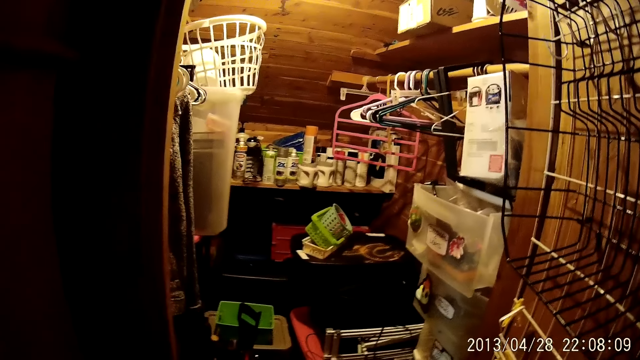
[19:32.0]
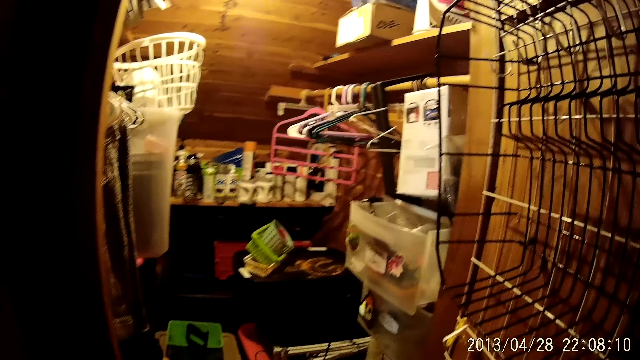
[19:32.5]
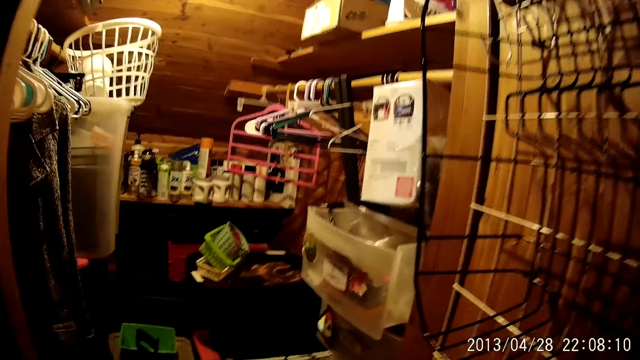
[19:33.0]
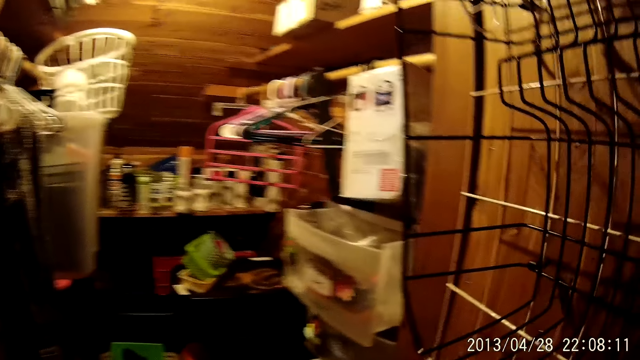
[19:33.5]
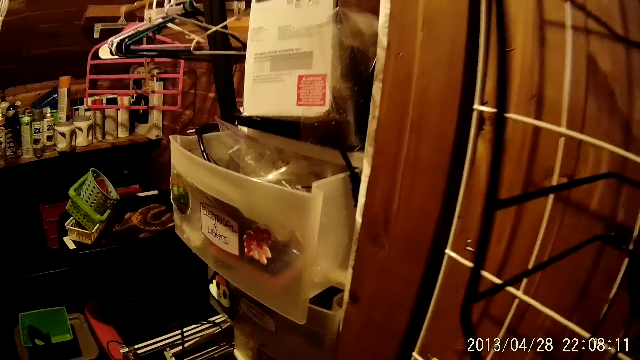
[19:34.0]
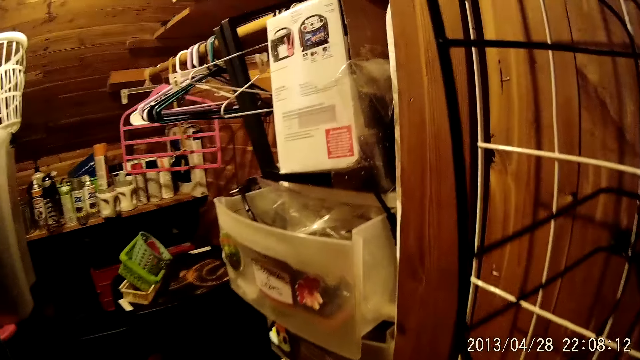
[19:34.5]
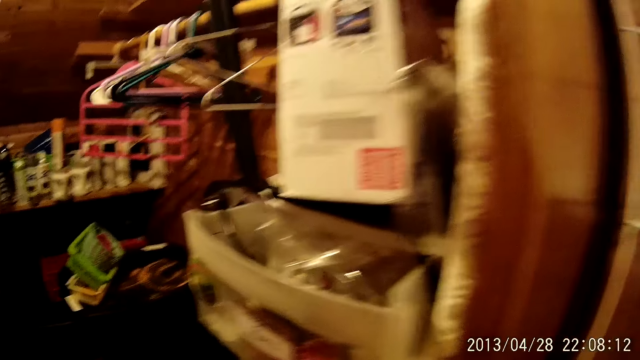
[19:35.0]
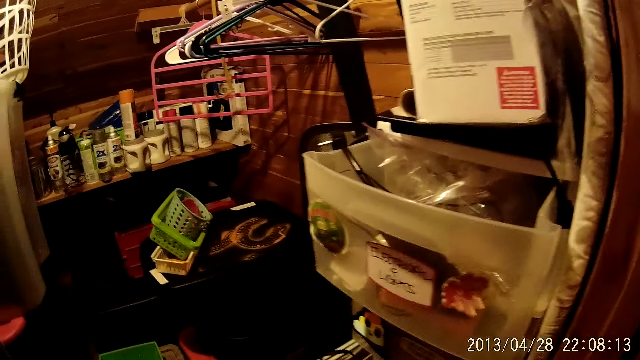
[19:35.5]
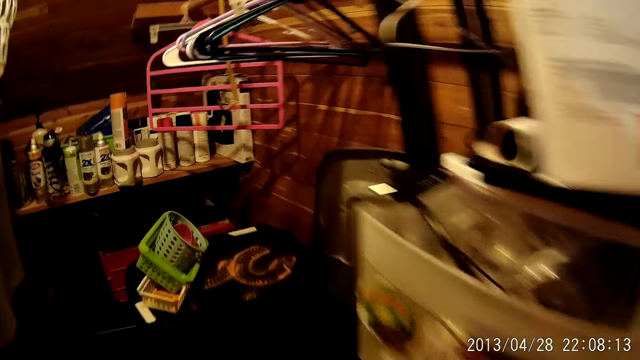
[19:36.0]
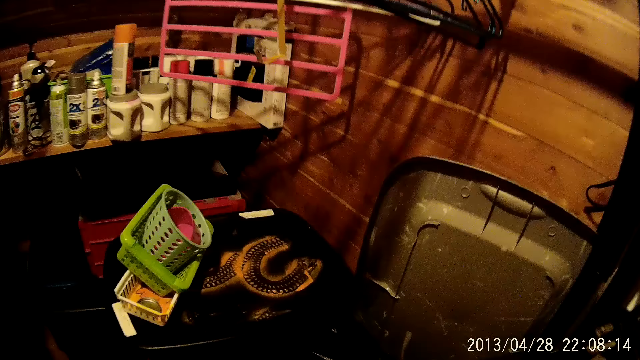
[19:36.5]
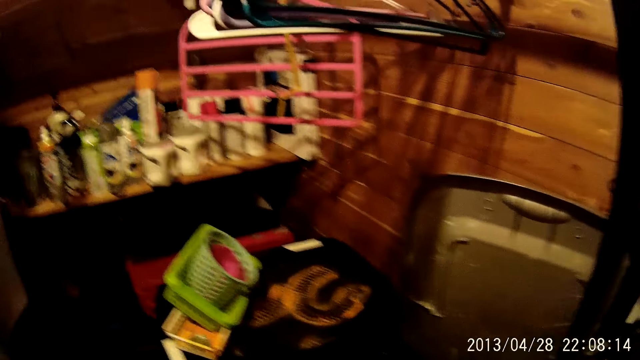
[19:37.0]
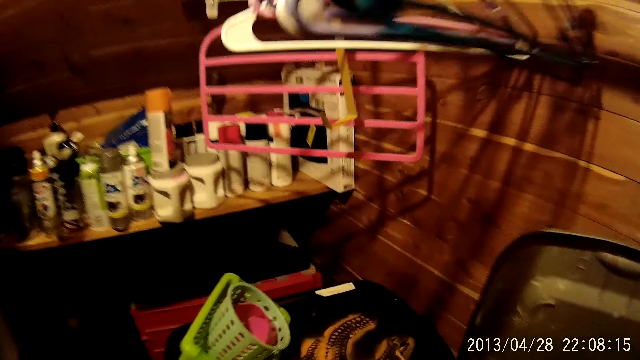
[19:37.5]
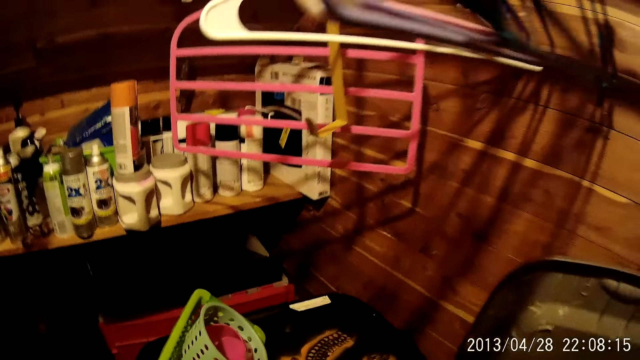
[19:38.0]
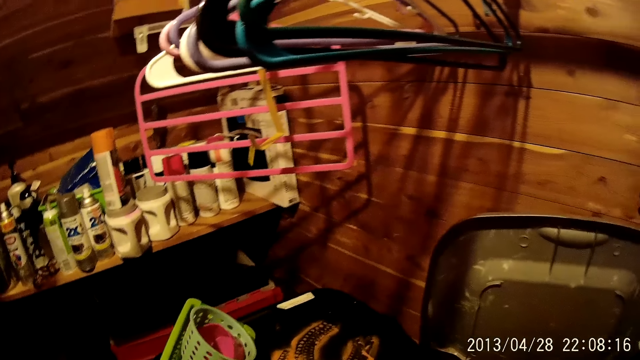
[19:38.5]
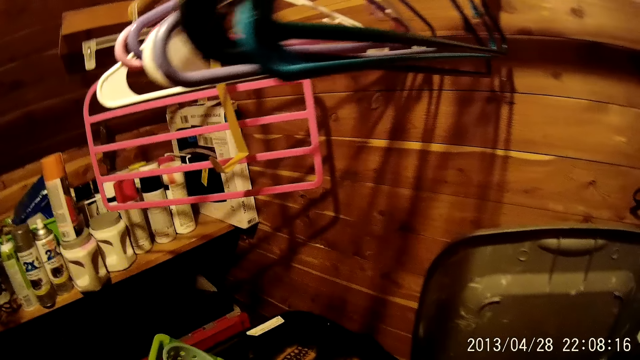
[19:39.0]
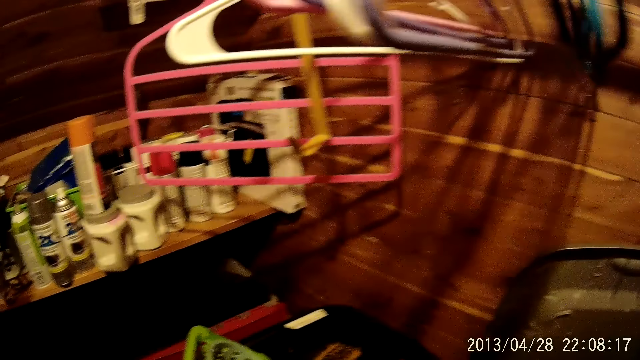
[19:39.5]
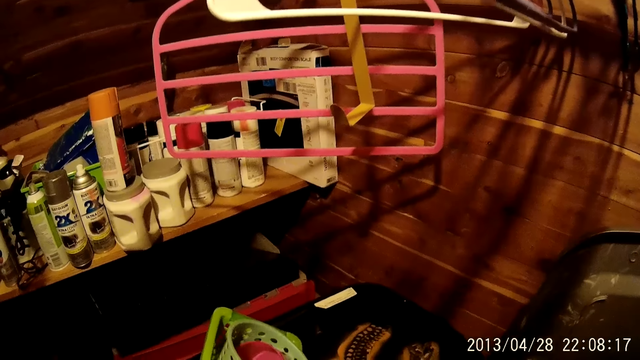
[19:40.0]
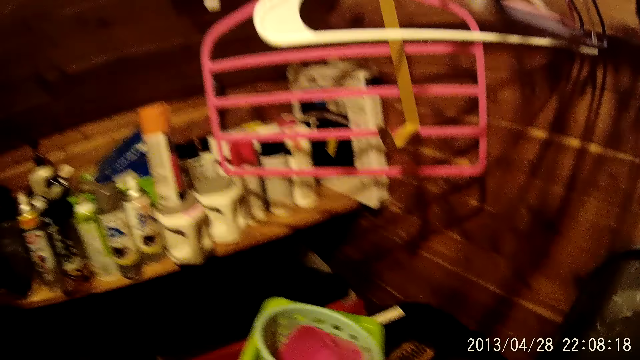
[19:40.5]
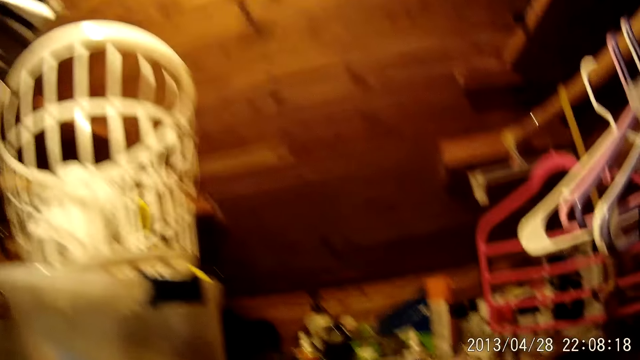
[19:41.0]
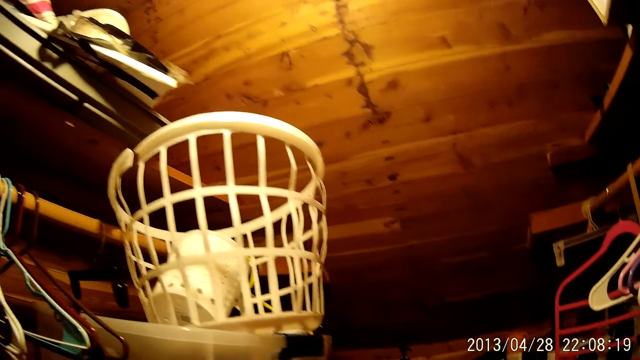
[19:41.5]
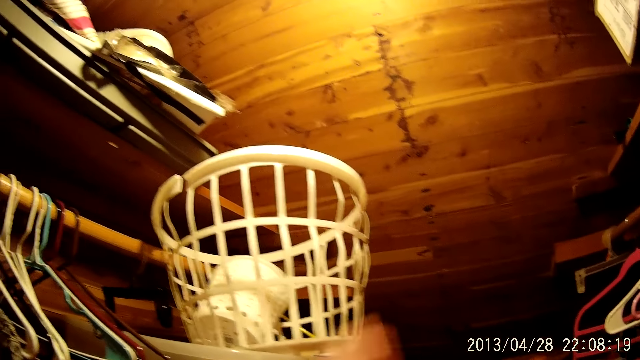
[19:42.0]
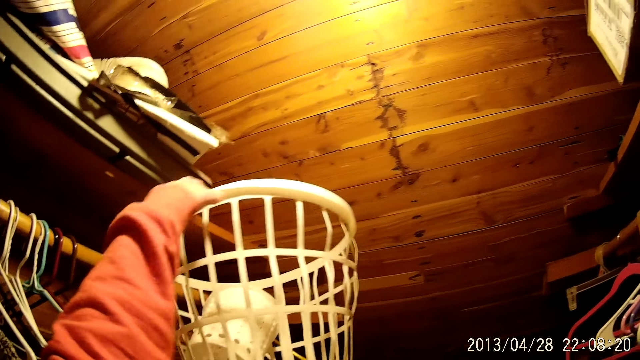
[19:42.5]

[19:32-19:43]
The camera wearer walks in the house. They walk in the dressing room. They look around. They pick up a plastic storage basket.

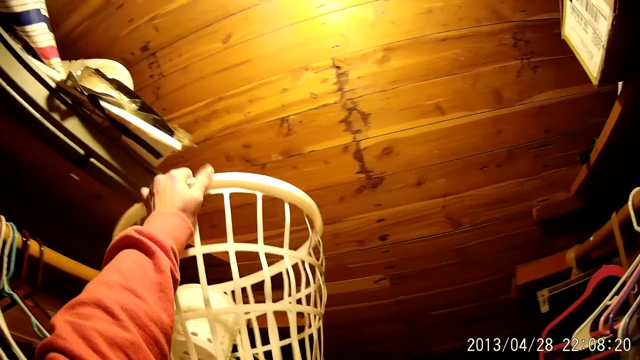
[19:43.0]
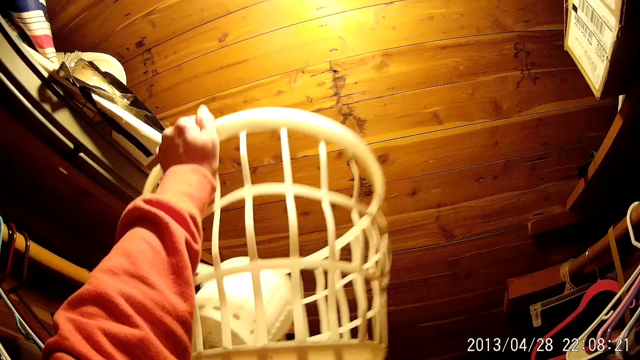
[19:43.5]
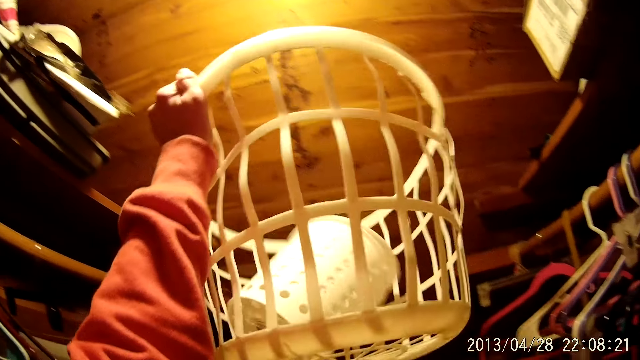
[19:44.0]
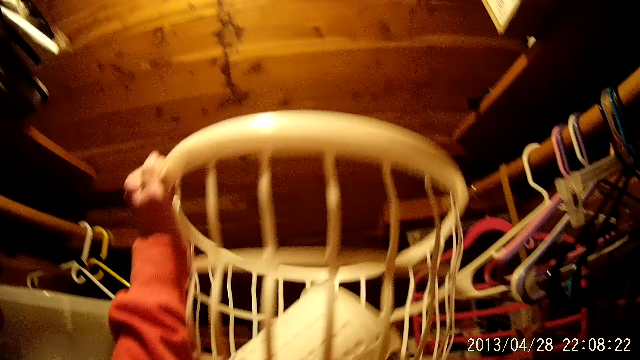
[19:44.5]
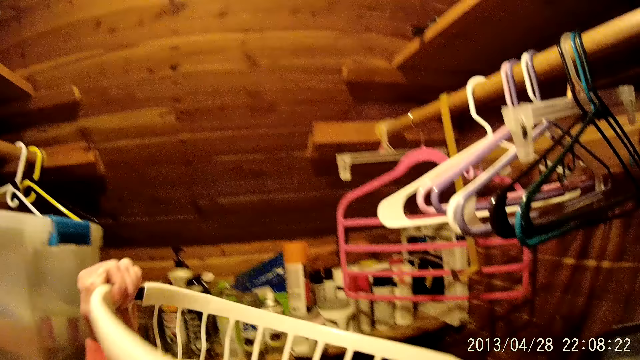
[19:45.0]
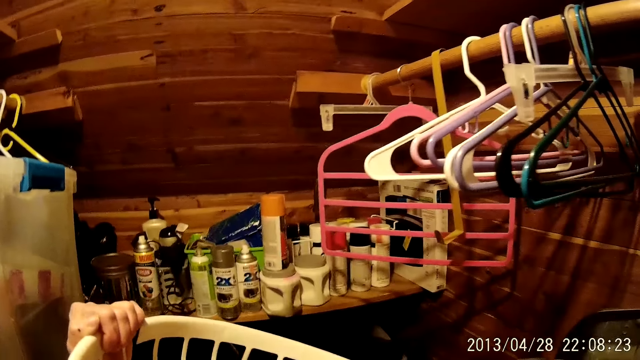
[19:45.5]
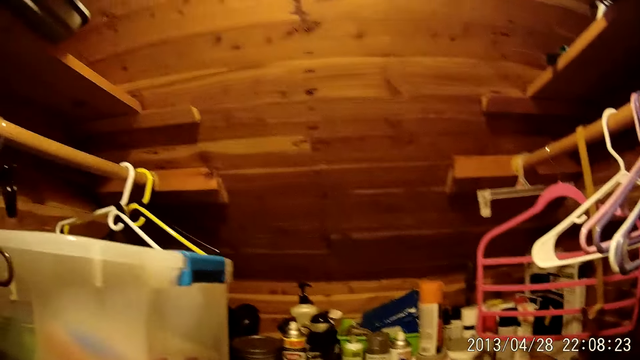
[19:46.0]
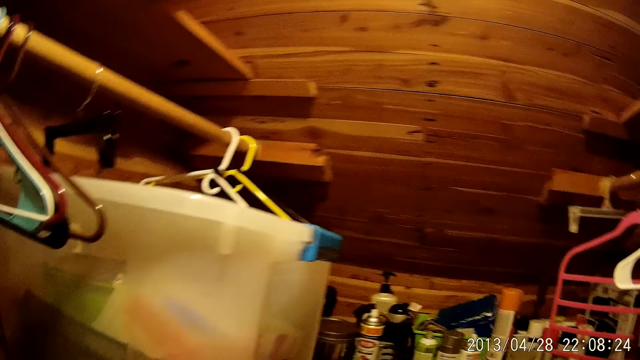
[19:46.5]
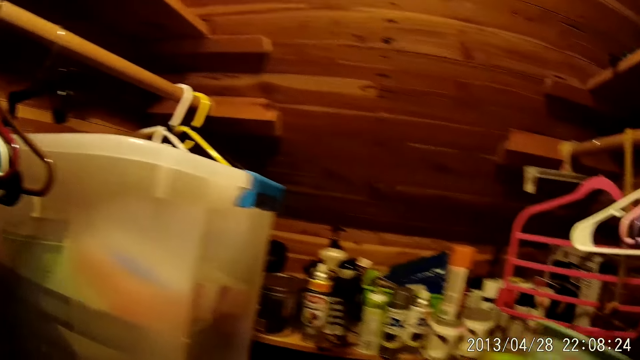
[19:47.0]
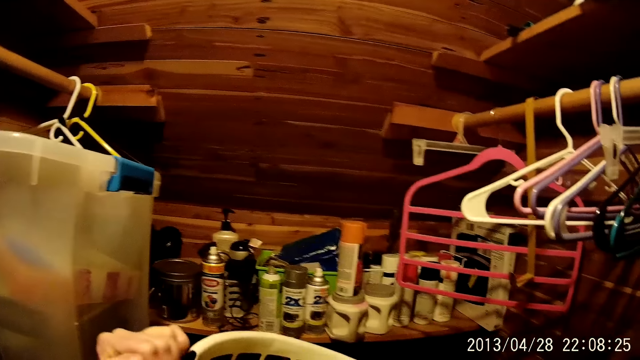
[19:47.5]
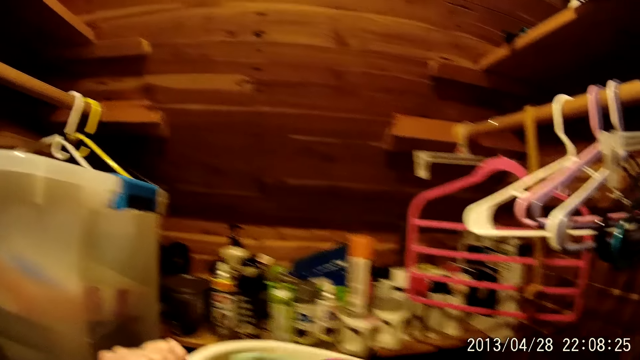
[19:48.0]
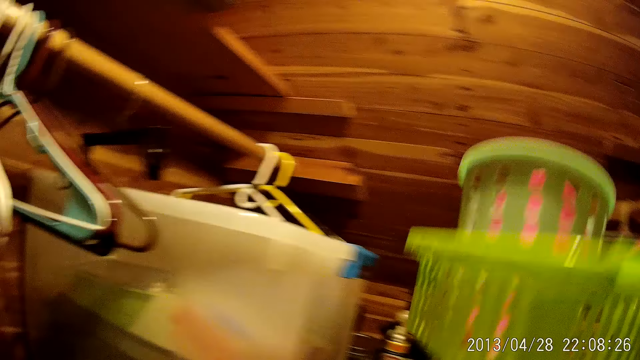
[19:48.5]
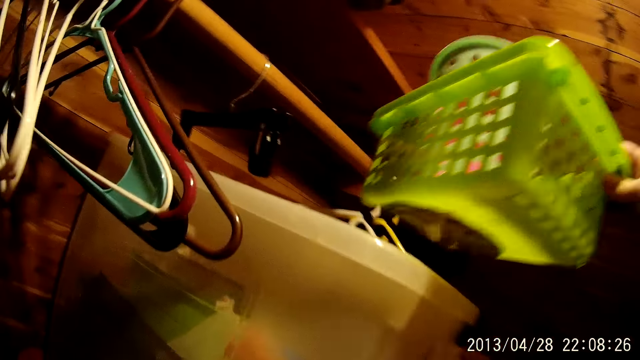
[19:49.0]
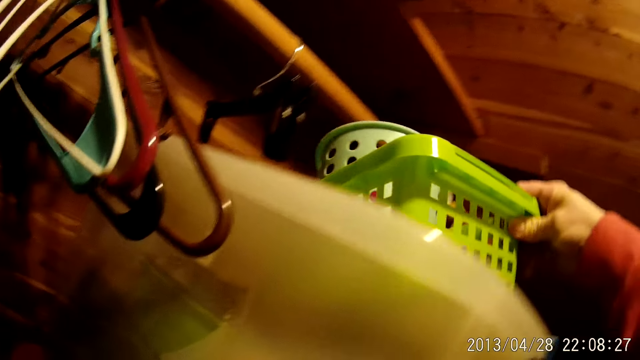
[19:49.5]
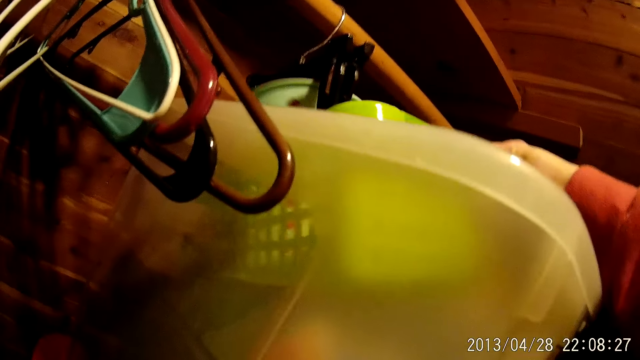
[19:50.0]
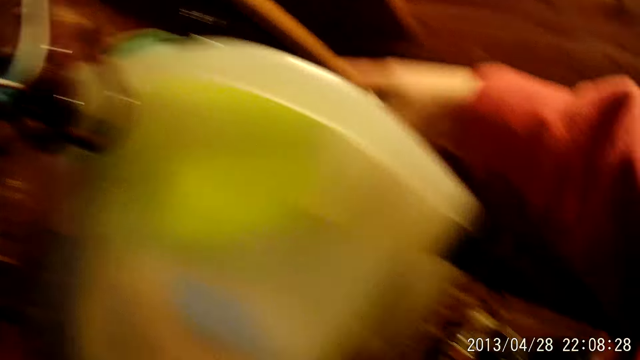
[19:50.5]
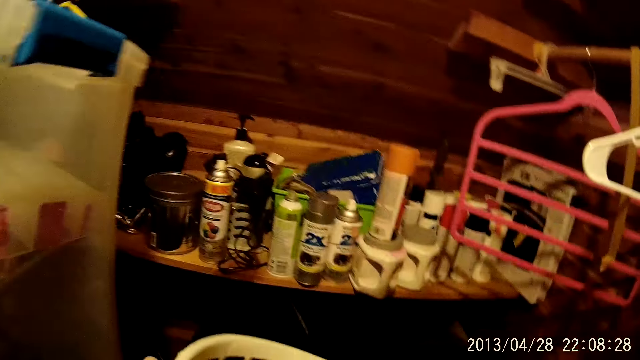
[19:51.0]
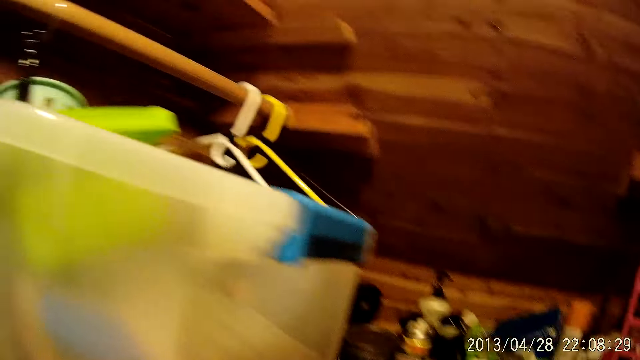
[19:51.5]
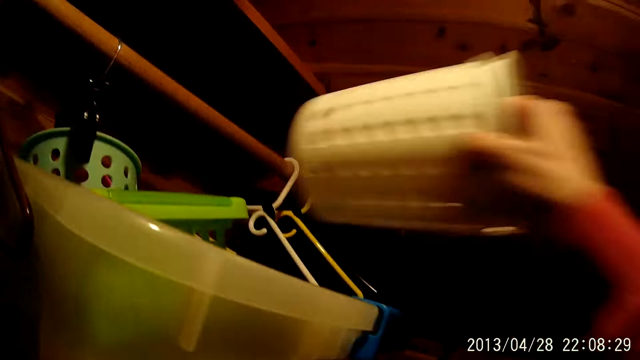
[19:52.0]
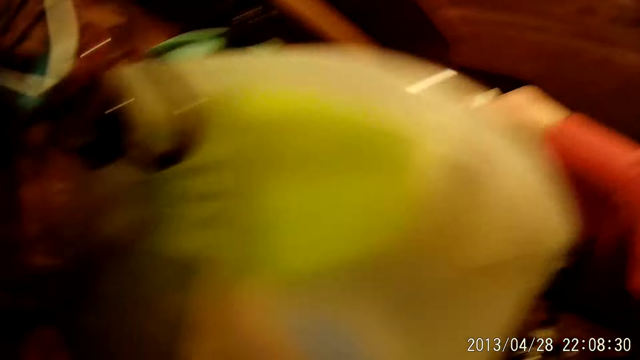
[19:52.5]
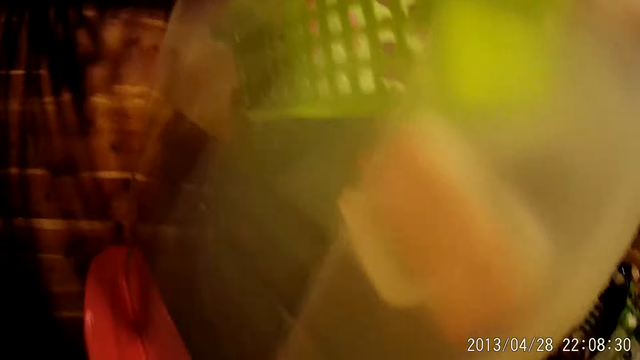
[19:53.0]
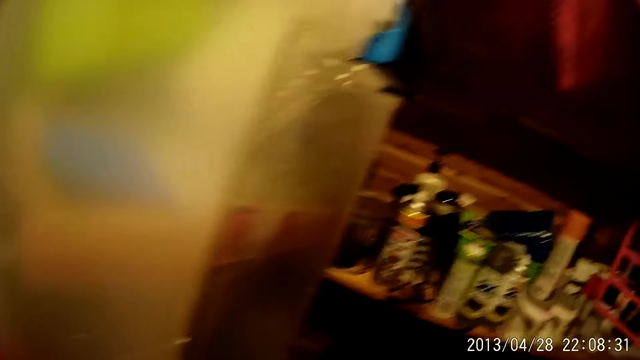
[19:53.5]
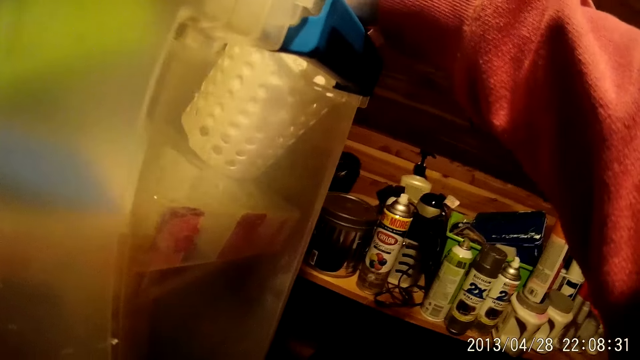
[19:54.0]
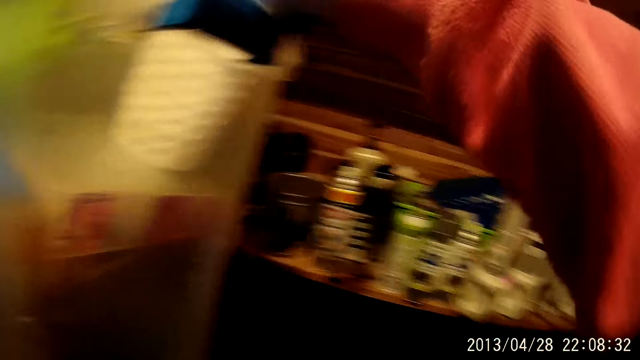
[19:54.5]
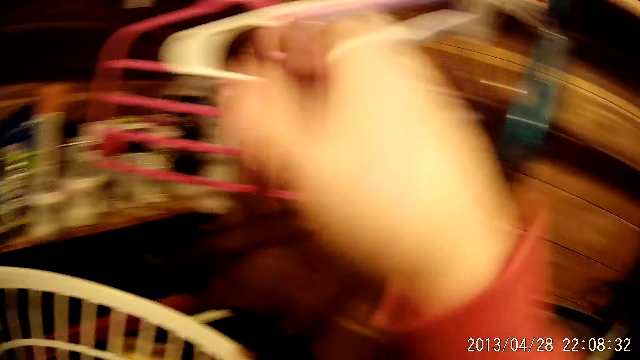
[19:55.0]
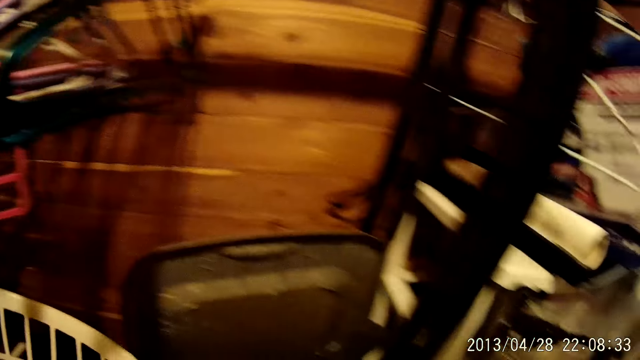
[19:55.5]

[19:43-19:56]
The camera wearer picks up a laundry basket. They place the plastic storage baskets on a plastic container. They place another plastic storage basket on the plastic container. They look around.
